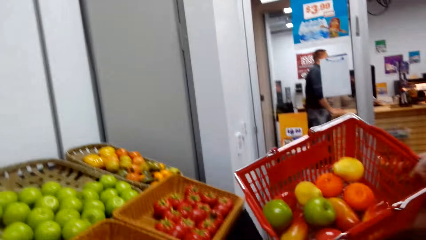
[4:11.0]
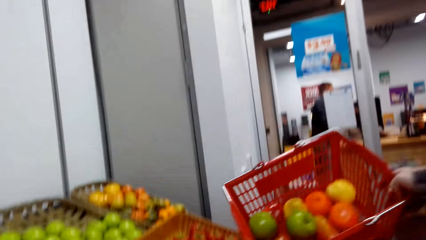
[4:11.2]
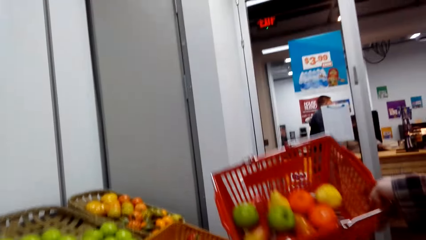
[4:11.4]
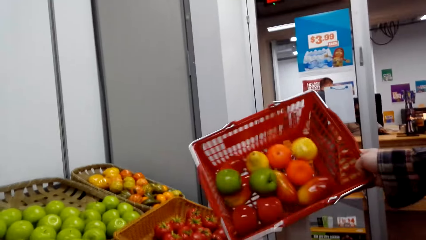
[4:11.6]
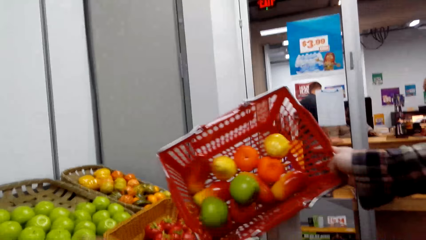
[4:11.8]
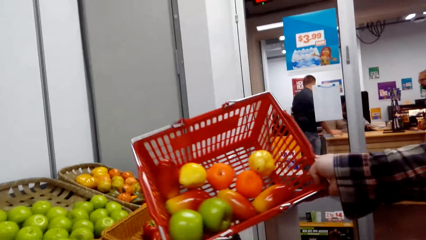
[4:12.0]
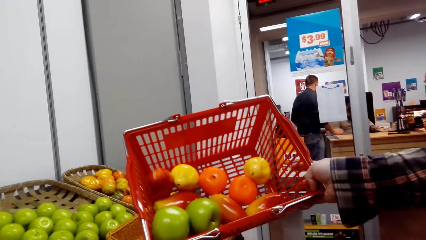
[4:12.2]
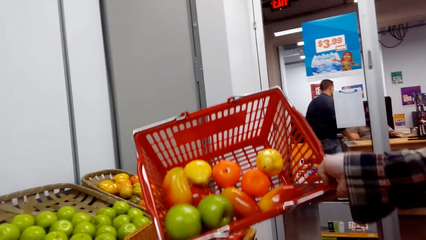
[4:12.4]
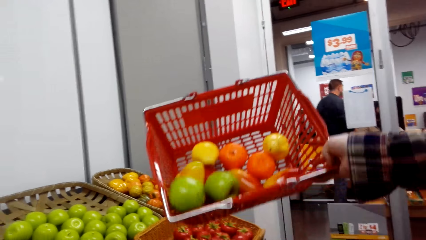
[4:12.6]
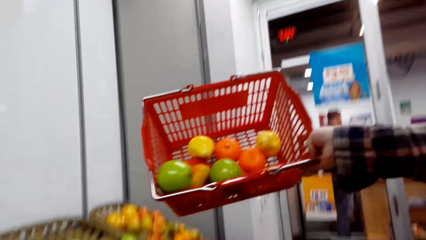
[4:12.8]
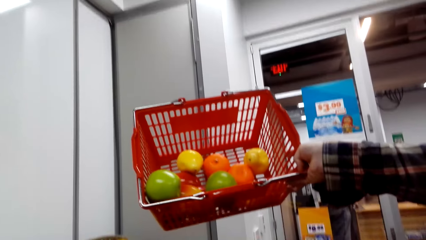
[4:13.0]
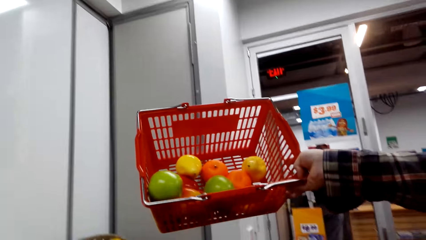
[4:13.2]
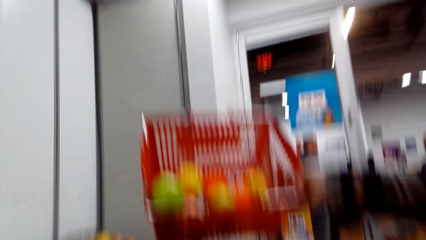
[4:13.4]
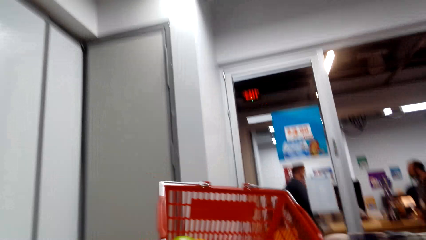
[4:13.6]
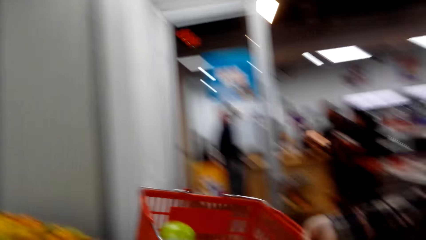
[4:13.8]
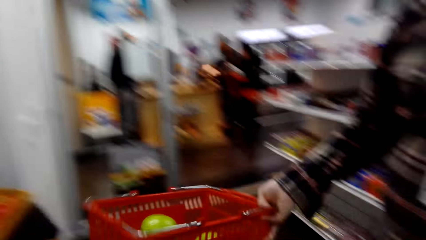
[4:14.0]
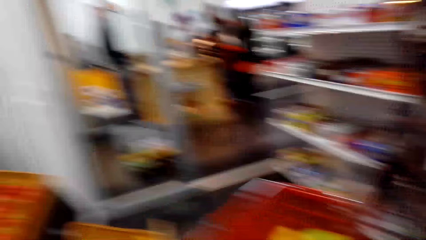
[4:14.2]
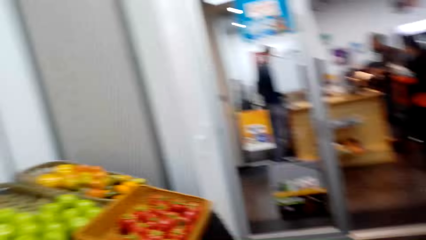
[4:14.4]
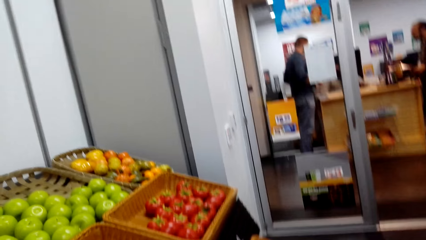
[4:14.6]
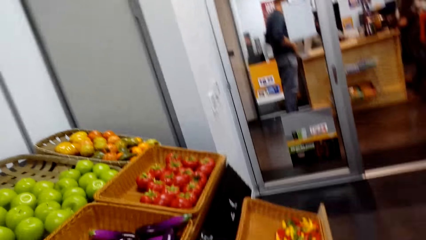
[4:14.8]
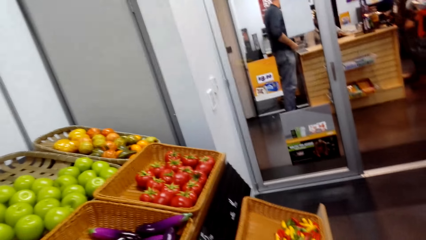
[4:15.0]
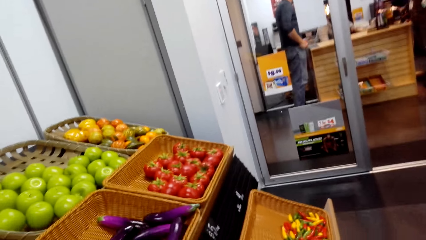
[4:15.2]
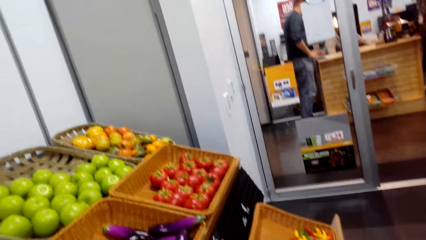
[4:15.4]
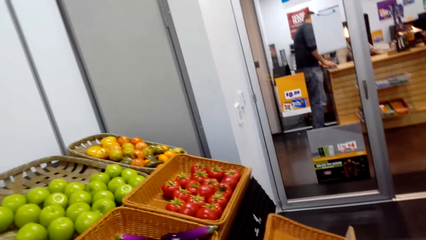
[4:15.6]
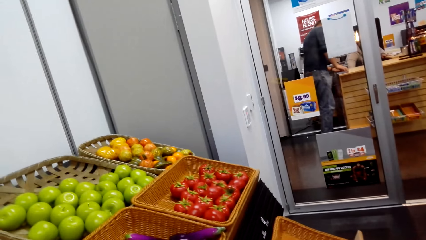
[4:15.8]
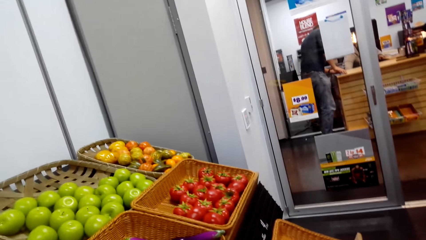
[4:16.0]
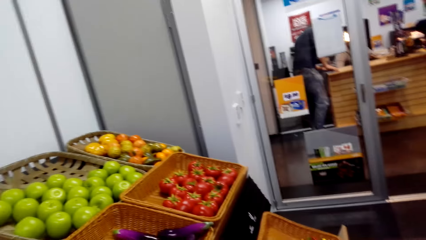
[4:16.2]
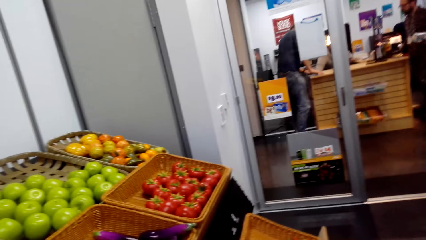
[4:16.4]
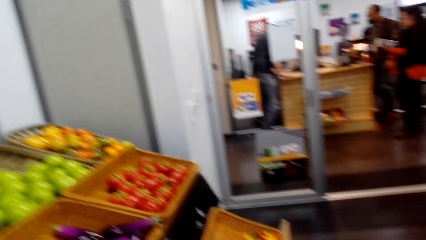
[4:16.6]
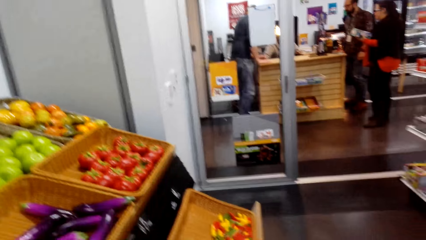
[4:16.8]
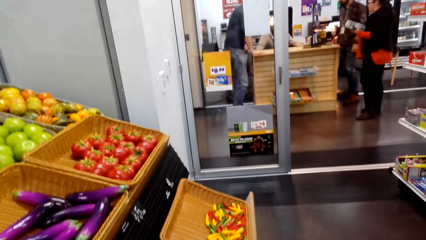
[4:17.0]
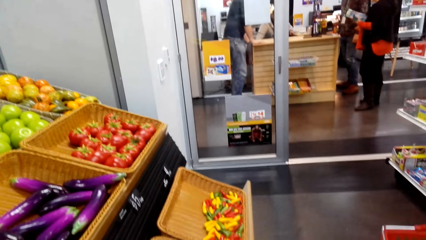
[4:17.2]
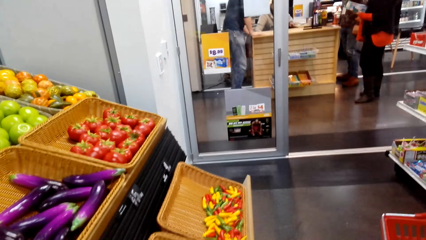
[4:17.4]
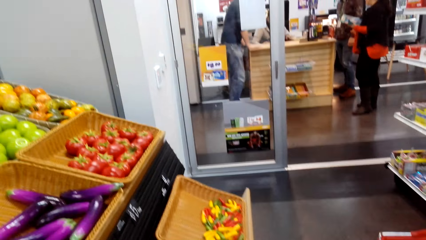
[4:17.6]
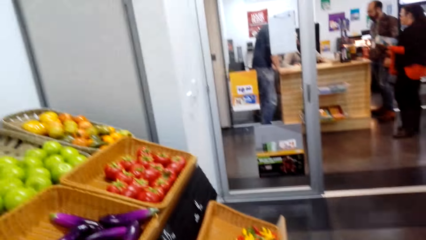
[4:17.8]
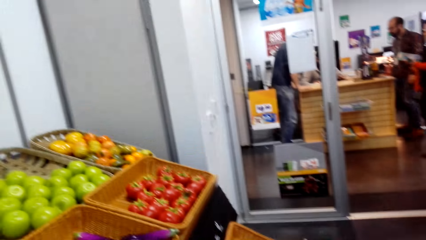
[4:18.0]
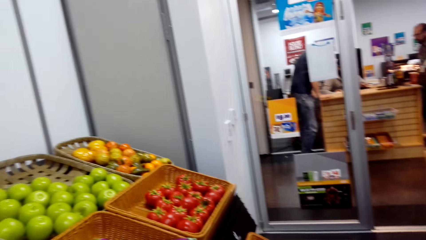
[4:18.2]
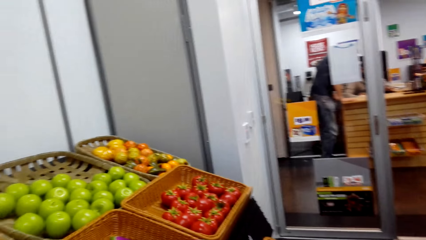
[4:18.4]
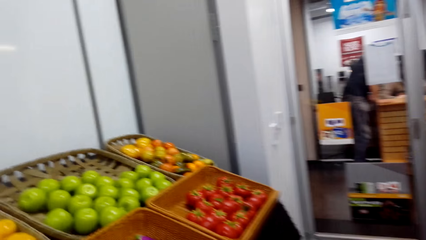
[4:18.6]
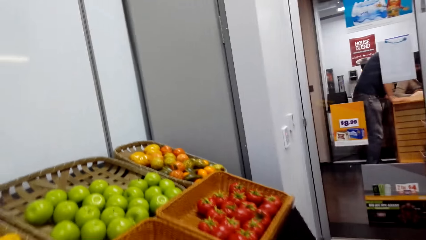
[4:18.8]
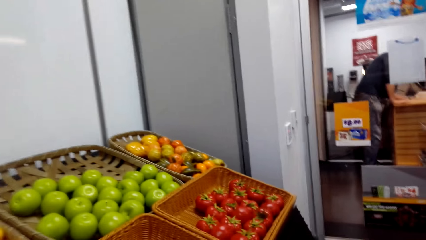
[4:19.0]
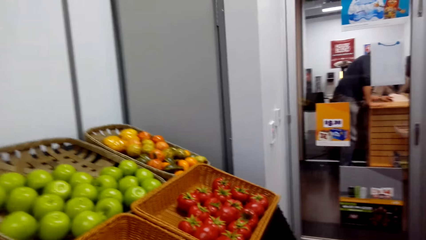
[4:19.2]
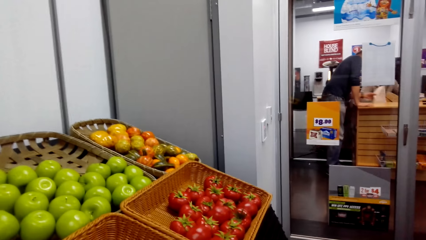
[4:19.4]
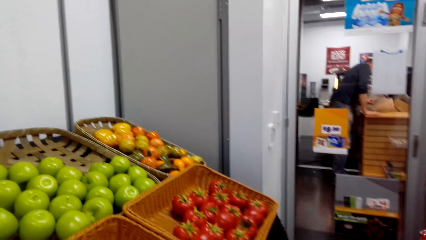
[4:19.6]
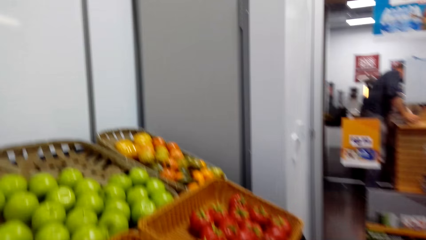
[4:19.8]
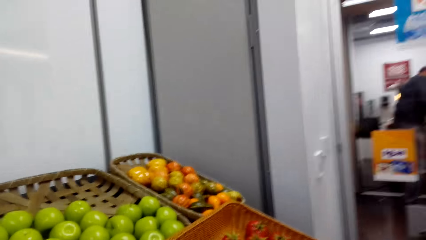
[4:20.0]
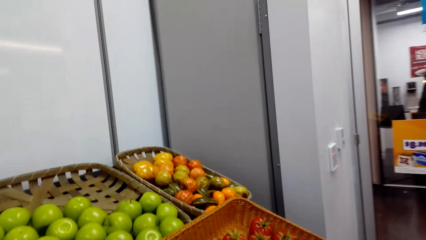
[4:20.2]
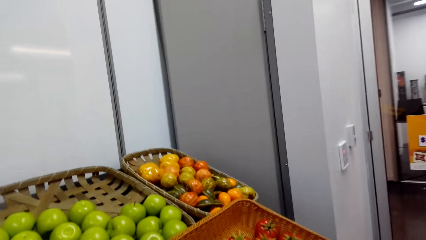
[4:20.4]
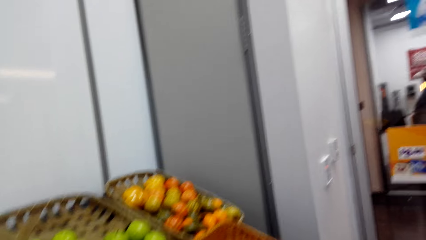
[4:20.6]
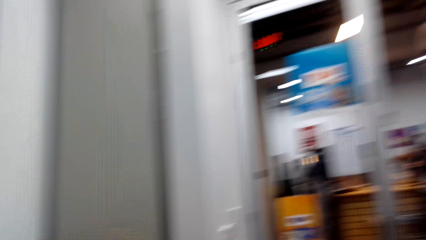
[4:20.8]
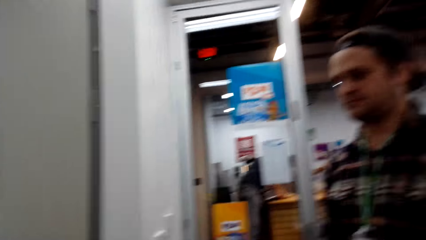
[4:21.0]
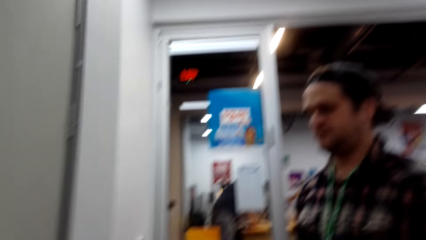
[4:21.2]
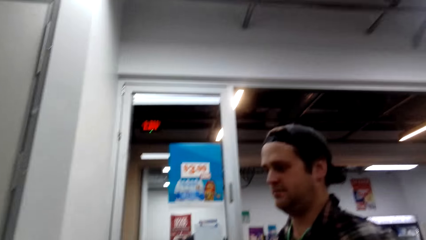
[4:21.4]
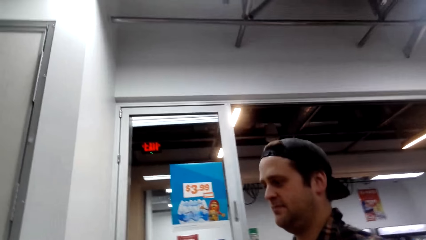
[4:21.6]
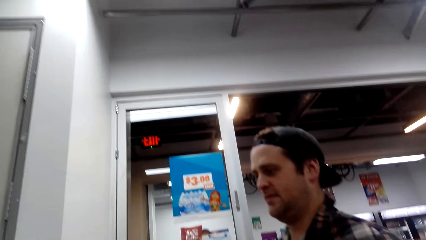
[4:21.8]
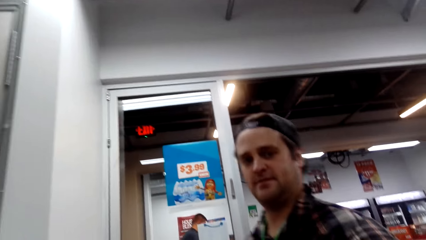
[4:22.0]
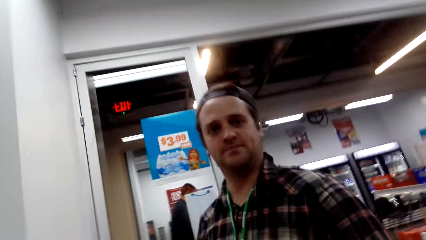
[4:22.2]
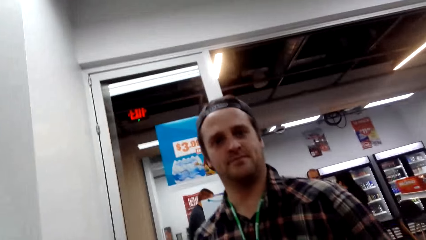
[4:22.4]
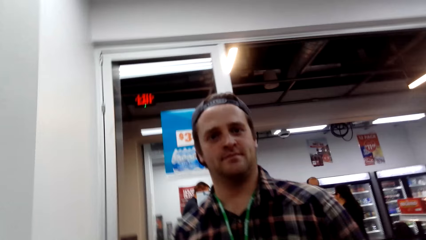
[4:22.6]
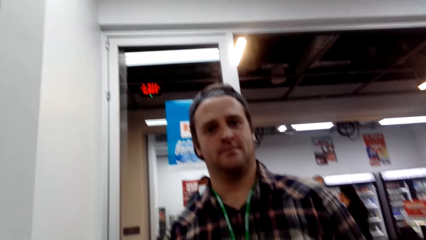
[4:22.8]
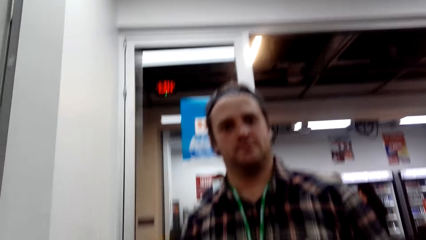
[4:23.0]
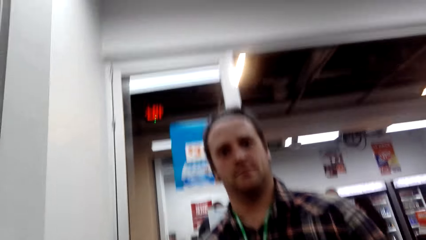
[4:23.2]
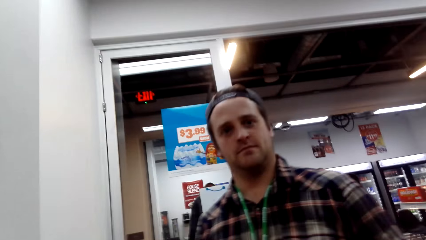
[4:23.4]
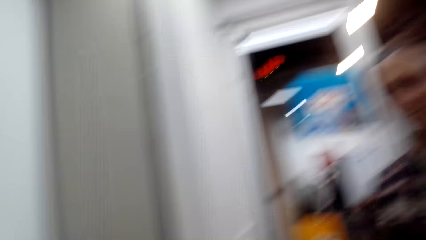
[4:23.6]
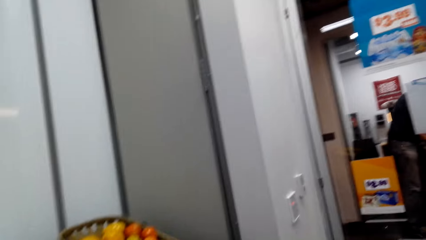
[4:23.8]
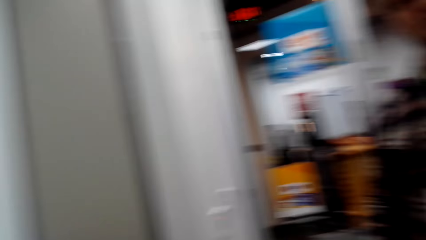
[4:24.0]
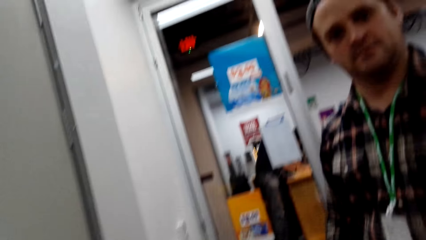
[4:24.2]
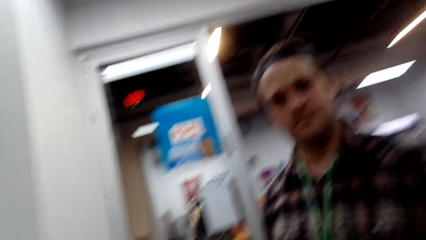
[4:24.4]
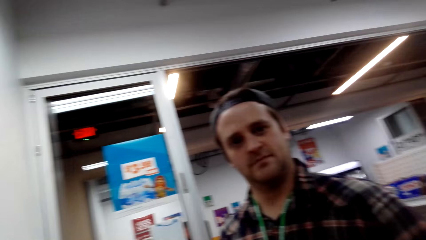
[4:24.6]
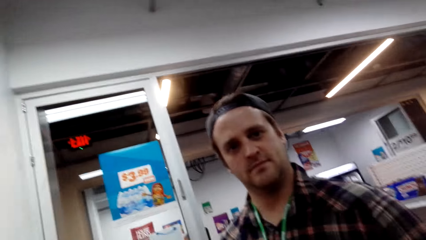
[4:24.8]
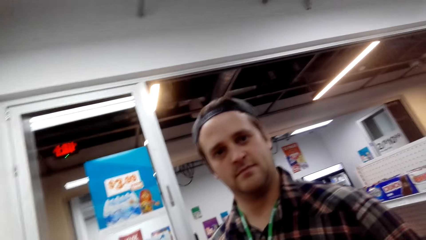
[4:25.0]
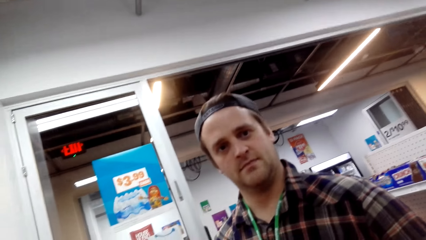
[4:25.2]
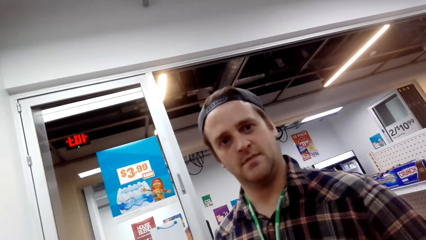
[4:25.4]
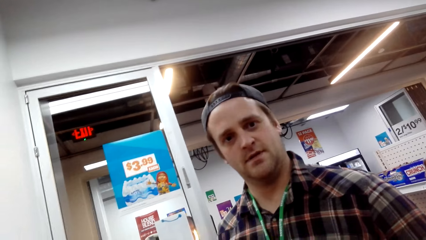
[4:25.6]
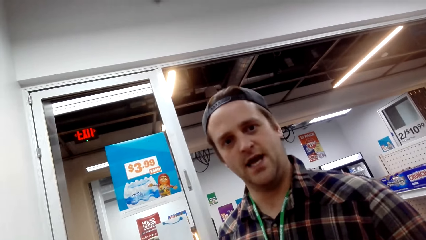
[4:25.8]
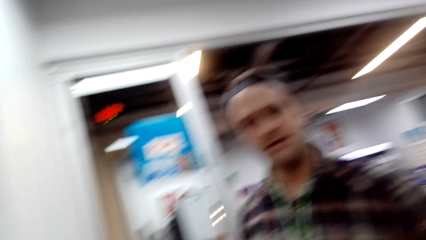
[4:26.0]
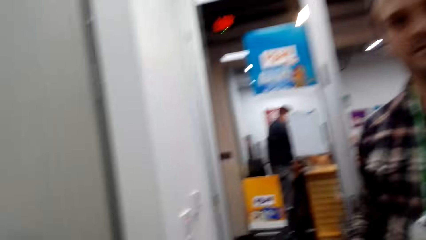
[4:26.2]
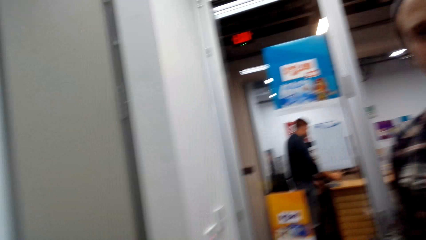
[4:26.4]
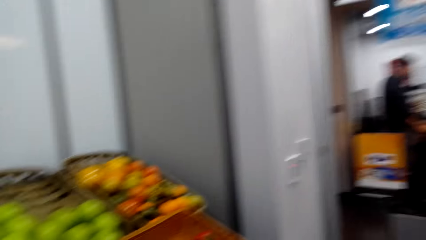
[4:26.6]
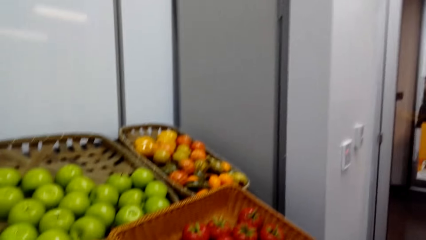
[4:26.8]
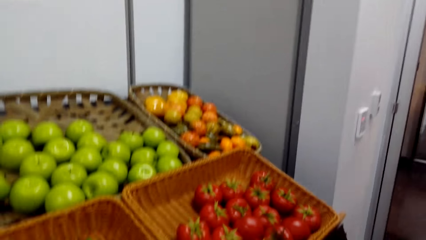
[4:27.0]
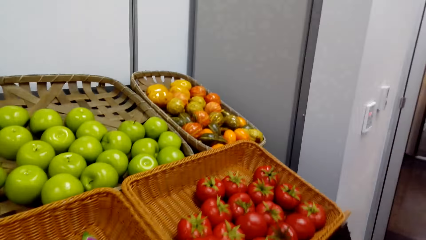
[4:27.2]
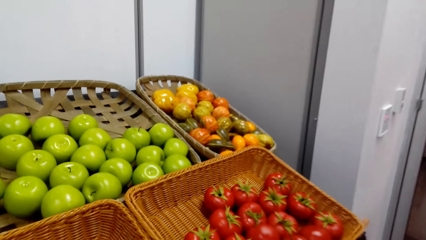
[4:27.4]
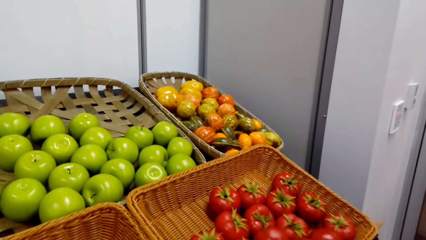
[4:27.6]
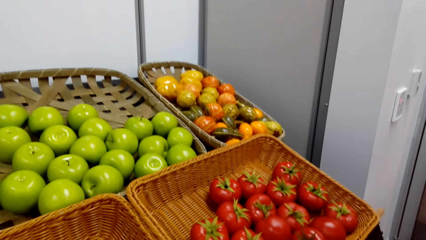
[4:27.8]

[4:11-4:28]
A person lifts the shopping basket. The camera wearer looks in the shopping basket. They look on the vegetables. They look around.
